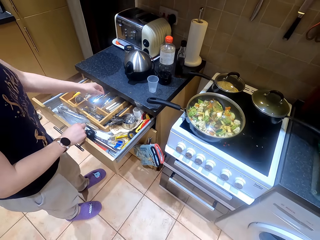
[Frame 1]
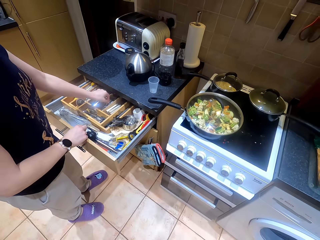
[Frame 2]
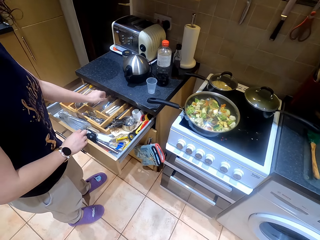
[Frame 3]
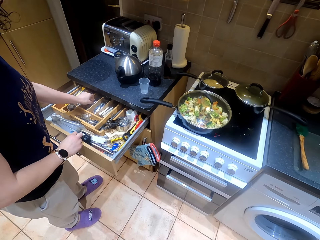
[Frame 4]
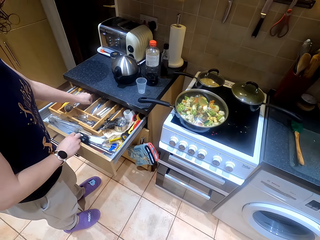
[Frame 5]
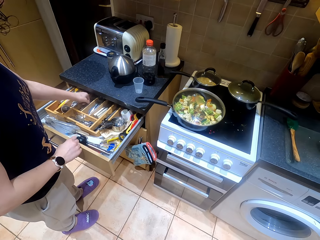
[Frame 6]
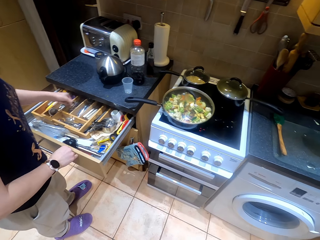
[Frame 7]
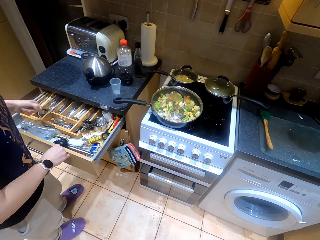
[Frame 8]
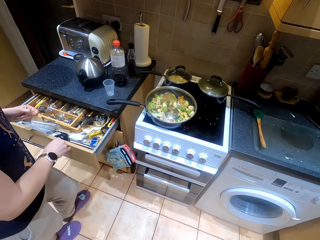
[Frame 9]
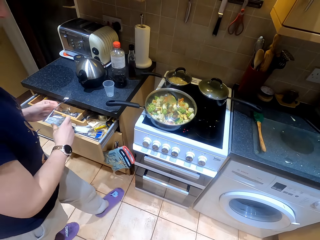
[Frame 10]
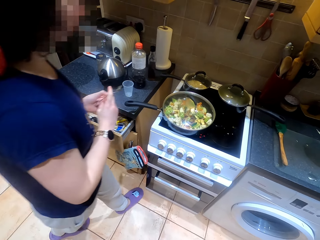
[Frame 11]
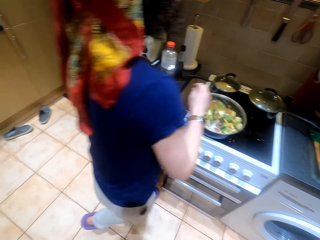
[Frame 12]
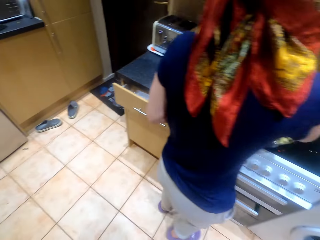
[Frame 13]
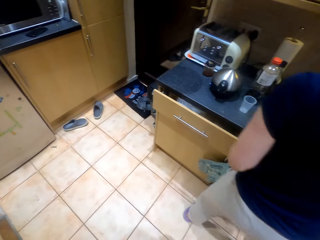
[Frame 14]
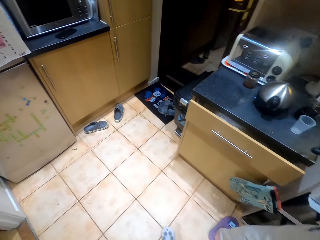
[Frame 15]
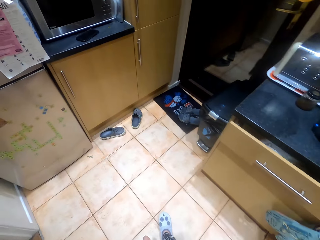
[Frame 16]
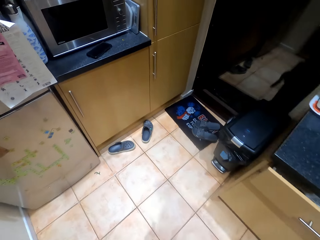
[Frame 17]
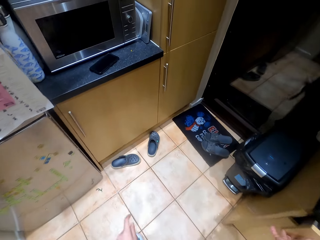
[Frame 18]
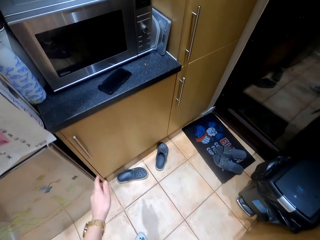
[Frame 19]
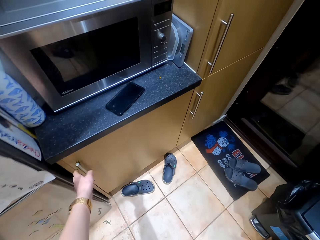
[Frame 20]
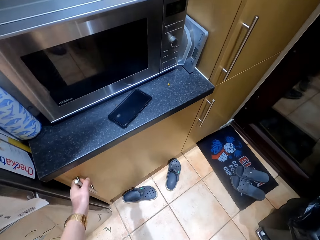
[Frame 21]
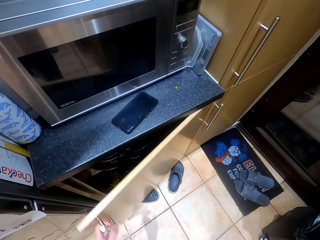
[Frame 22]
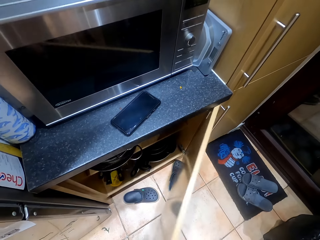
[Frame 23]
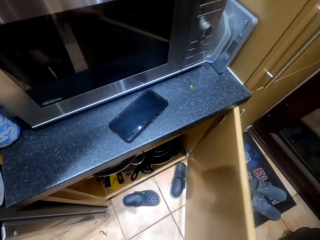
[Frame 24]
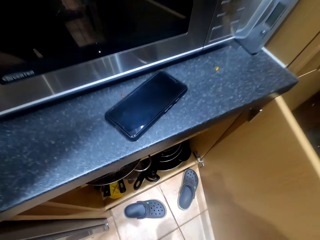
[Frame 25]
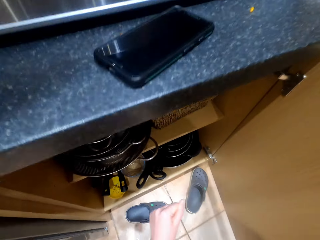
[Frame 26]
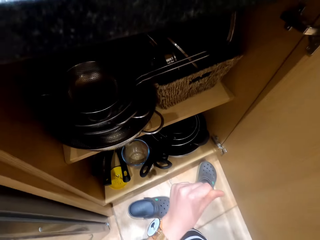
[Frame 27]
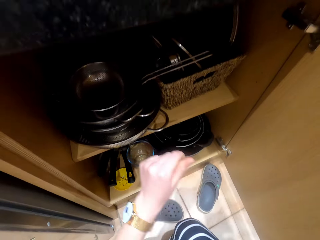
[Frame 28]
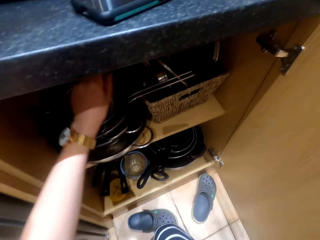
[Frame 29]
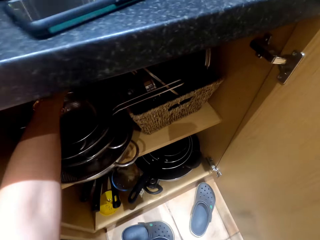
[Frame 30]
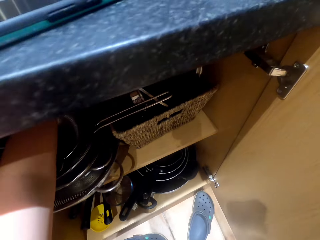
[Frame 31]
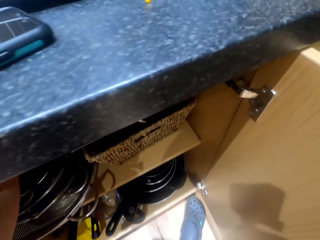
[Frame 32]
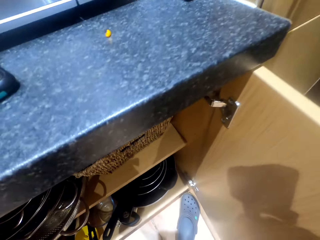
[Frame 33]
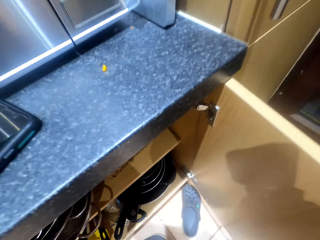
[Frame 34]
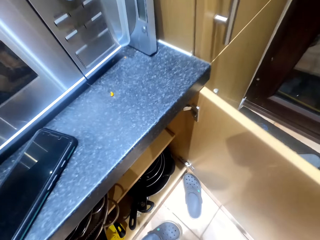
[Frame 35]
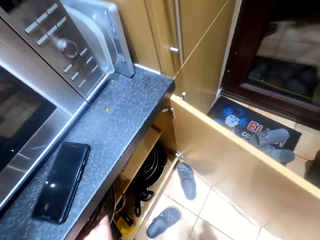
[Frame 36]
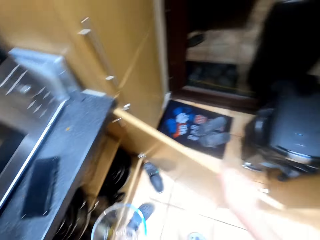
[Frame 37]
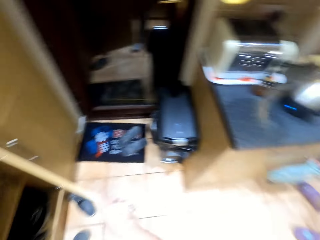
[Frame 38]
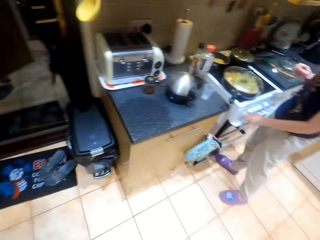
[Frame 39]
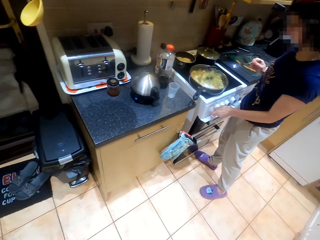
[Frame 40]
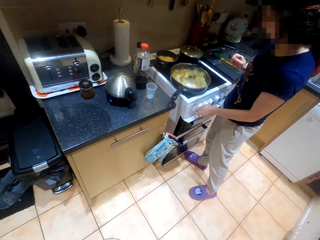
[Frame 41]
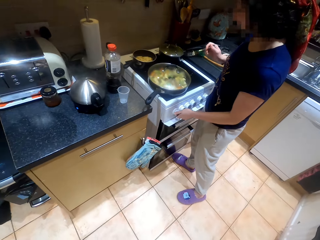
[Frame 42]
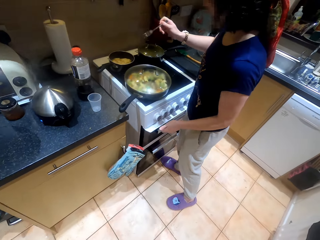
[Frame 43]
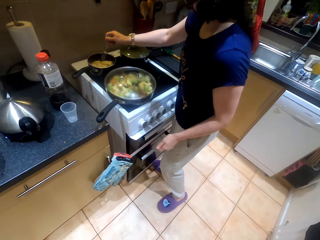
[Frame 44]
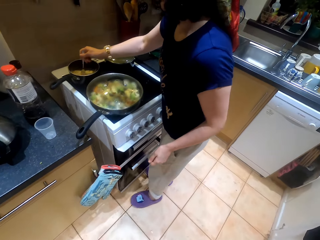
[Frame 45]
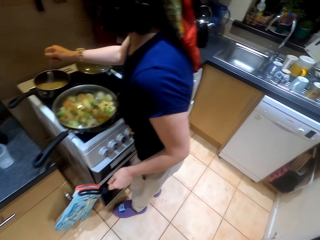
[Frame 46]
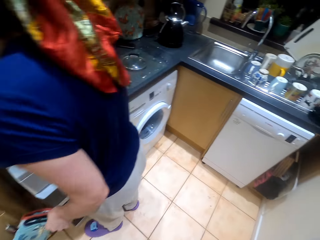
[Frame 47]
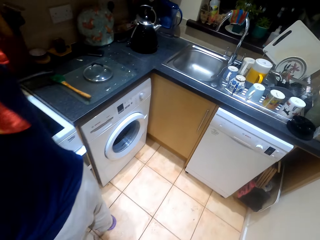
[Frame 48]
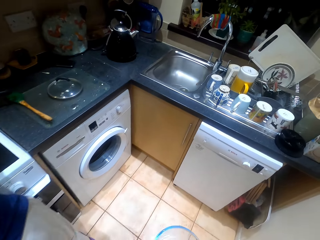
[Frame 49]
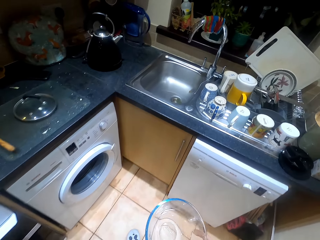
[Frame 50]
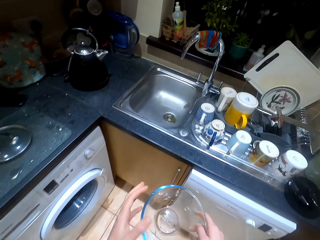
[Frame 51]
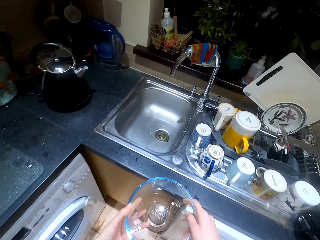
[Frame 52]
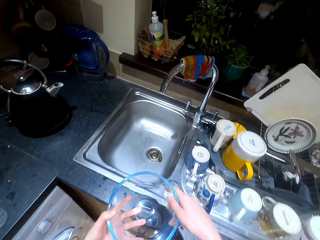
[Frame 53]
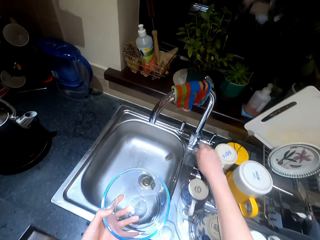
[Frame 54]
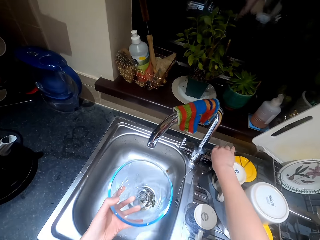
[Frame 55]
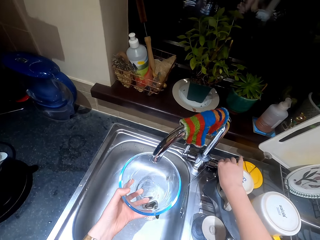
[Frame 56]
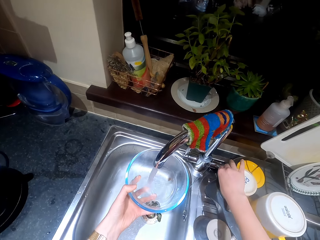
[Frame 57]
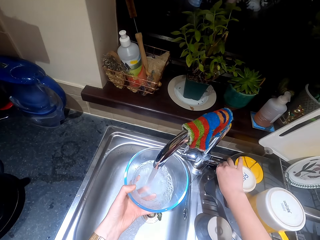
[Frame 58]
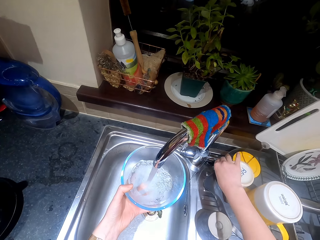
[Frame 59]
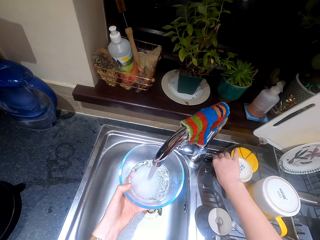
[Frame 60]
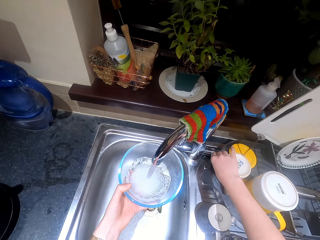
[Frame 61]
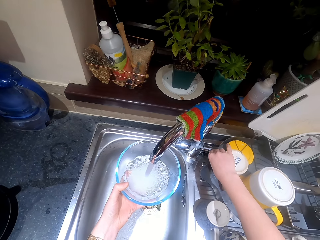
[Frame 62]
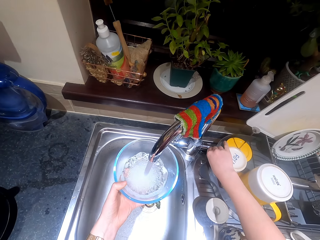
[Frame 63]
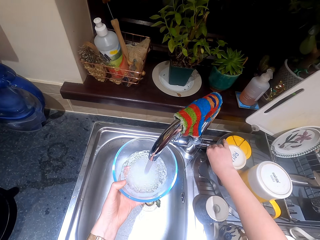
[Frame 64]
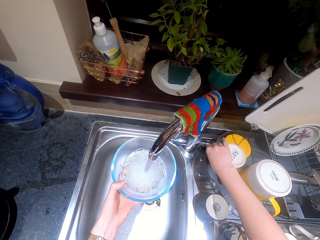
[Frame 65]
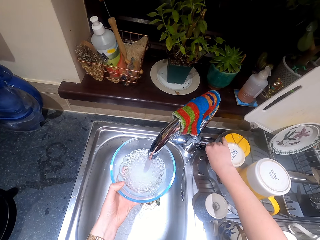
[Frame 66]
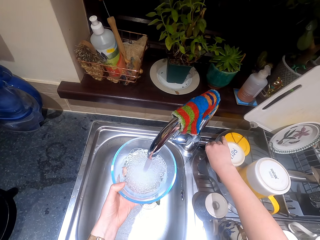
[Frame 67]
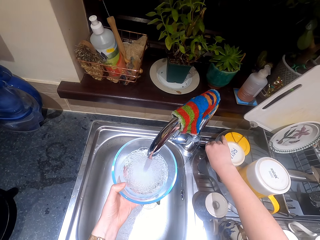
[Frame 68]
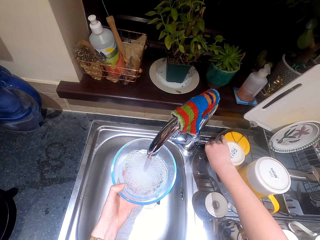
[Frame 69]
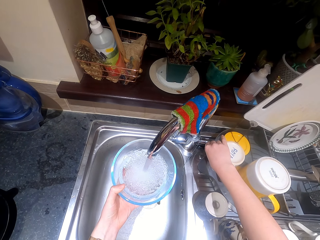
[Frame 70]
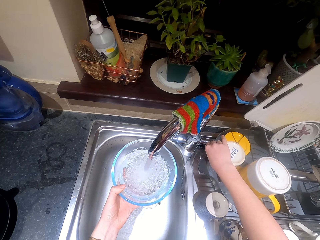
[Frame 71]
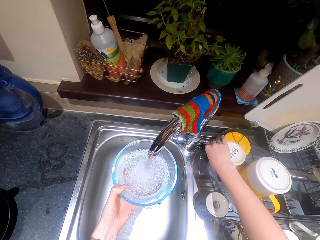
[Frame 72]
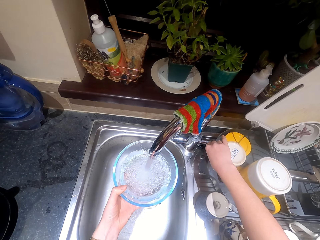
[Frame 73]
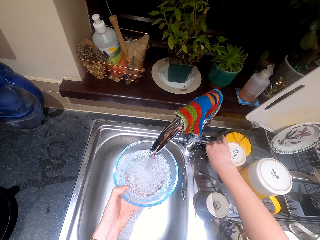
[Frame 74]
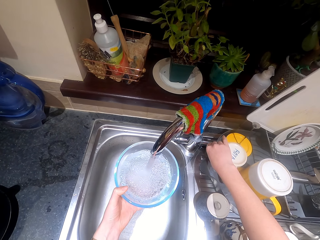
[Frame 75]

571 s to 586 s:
Someone opens the cupboard and takes something. The camera wearer is opening the drawer. They open the cupboard. They are taking the bowl out of the cupboard. They wash the bowl. They are putting water in the bowl.

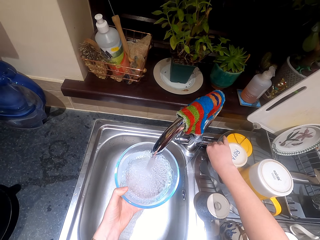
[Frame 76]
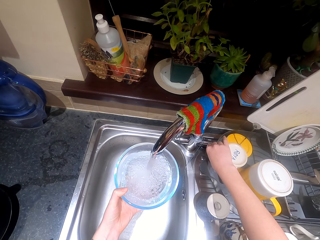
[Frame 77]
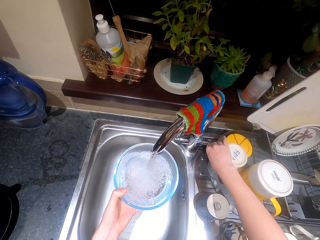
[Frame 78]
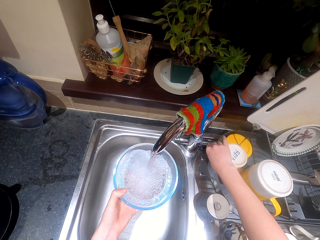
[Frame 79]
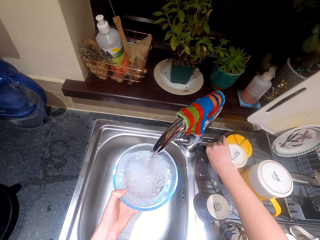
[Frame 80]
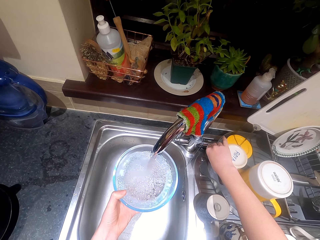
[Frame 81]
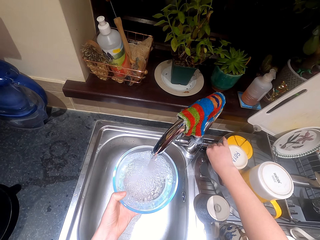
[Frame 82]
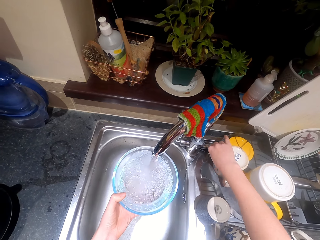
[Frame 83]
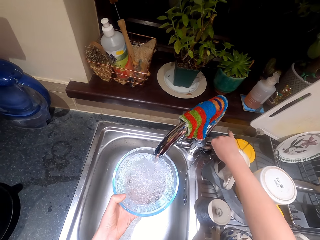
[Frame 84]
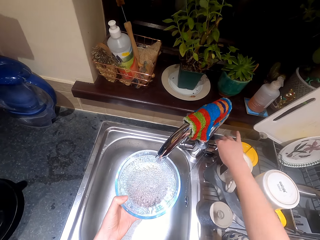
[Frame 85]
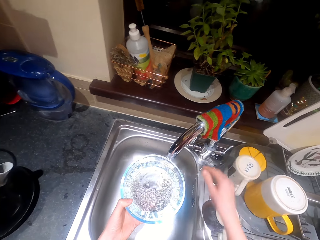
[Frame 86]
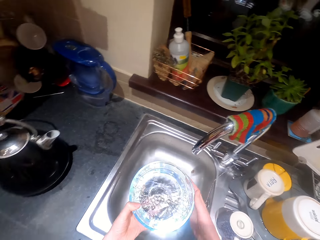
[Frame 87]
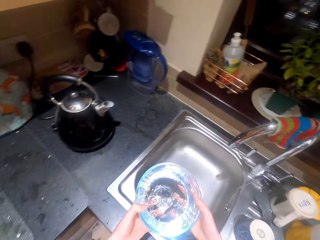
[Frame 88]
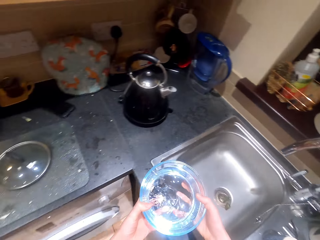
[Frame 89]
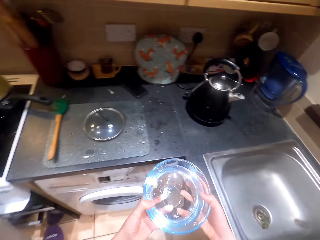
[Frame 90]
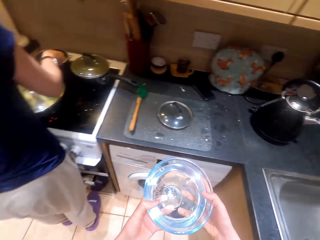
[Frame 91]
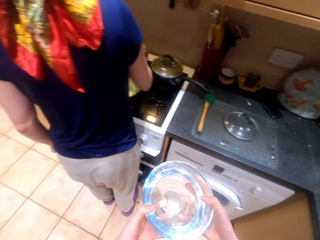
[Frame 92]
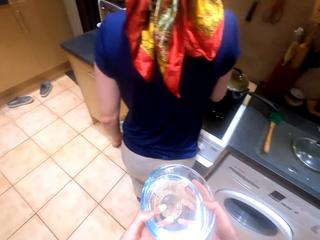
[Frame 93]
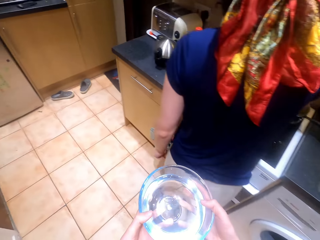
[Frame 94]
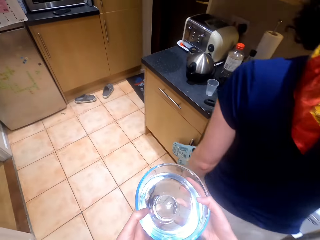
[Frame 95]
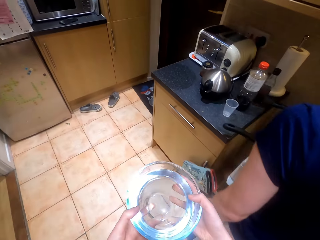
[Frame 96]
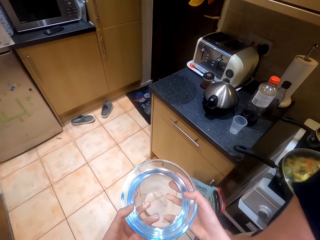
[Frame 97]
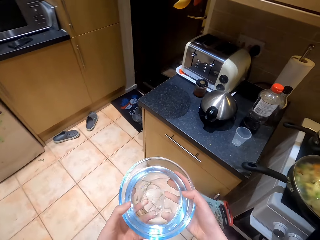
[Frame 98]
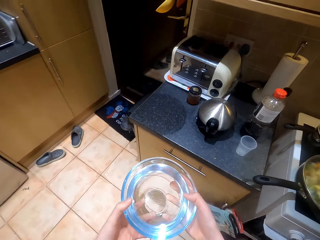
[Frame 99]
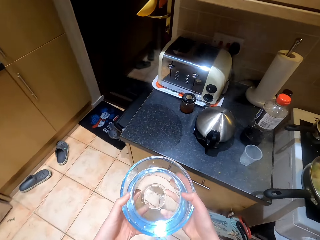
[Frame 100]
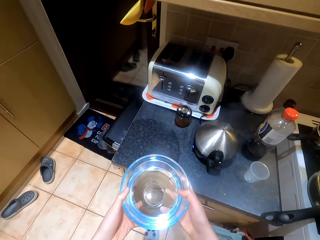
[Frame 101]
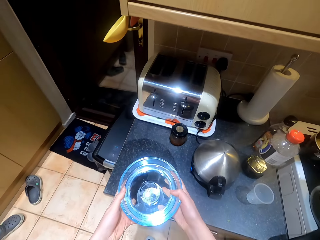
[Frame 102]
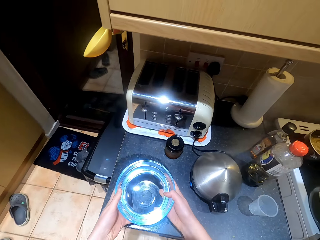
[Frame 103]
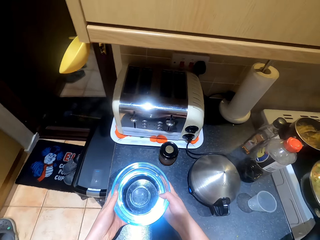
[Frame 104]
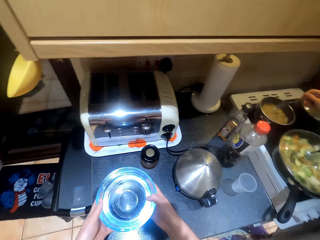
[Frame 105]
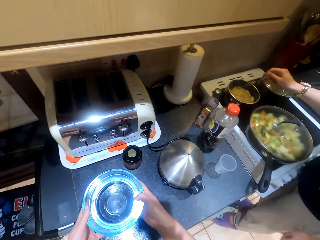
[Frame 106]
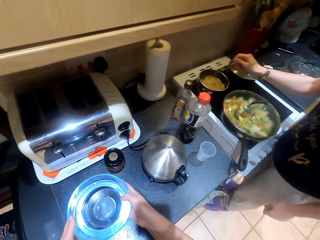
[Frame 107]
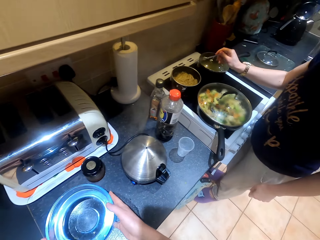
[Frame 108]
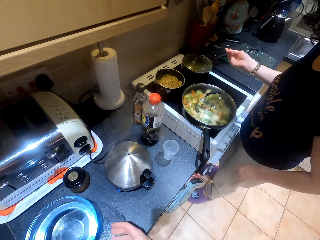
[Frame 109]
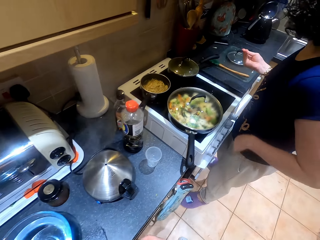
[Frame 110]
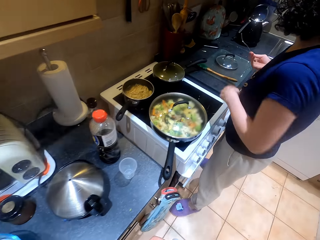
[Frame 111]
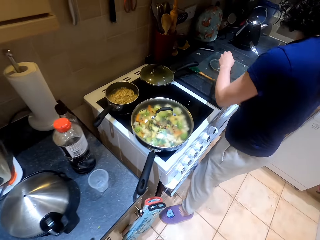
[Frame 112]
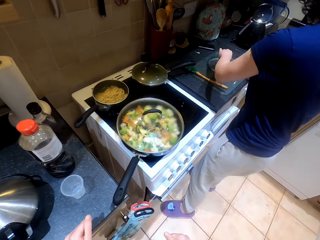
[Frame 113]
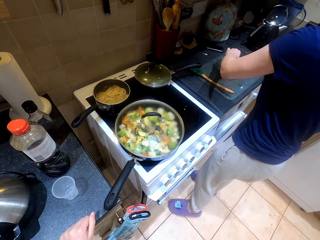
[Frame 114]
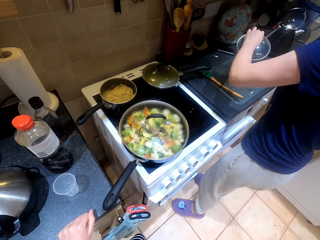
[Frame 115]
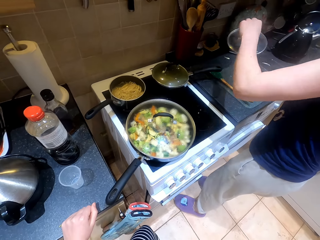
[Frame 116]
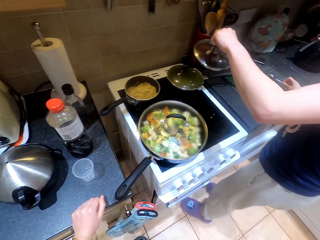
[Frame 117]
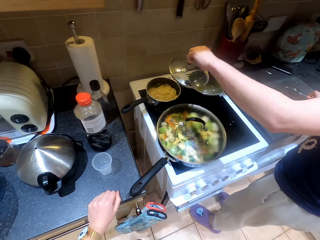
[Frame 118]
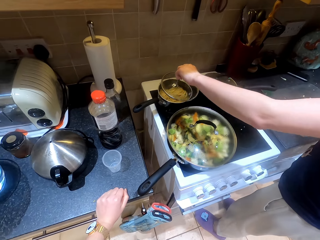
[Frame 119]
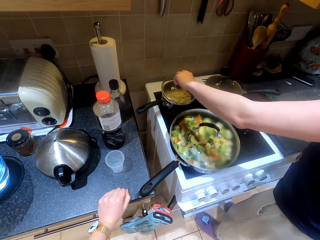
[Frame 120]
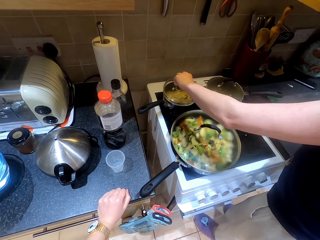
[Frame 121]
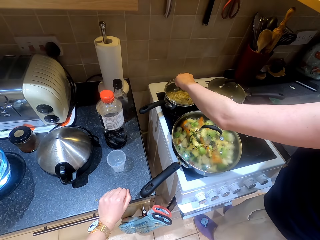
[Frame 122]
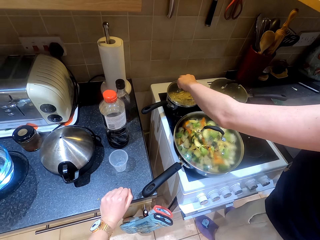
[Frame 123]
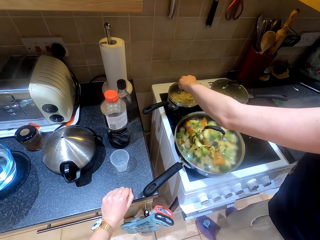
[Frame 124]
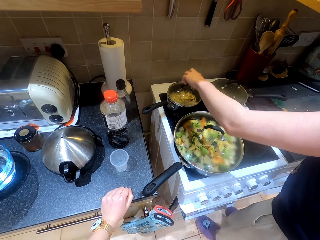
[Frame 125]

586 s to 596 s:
The camera wearer puts water with the bowl in the top of the table. Someone fixes the noodles and closes the pan.
